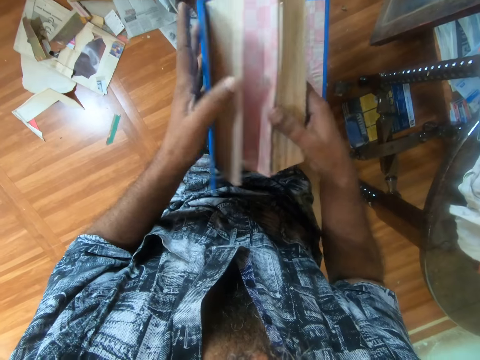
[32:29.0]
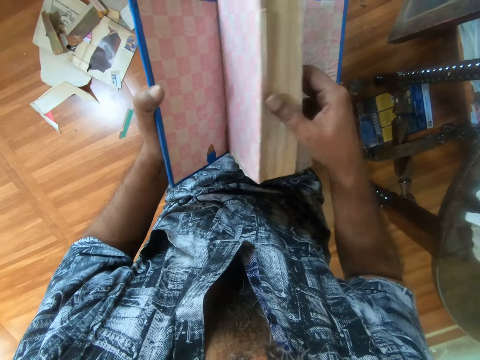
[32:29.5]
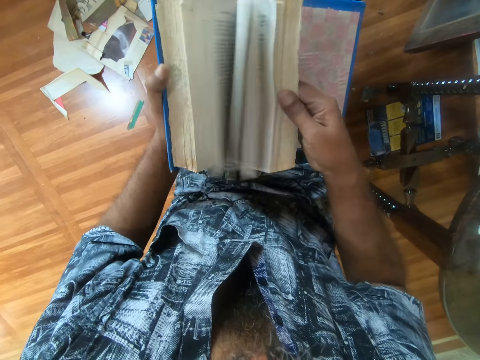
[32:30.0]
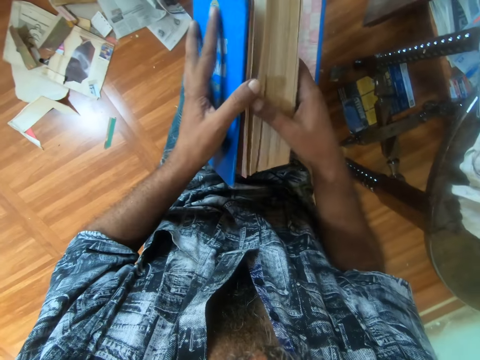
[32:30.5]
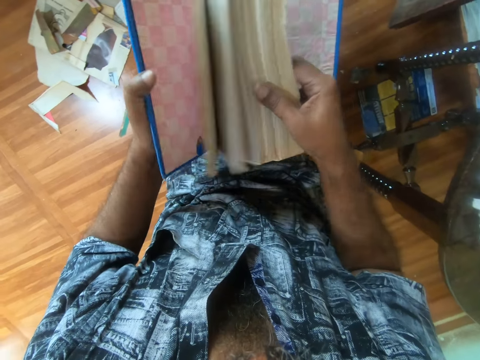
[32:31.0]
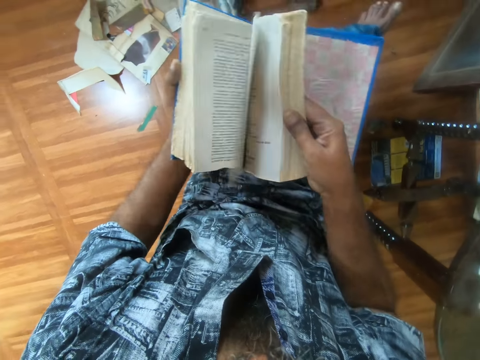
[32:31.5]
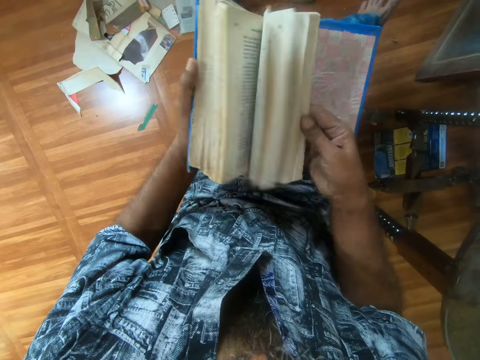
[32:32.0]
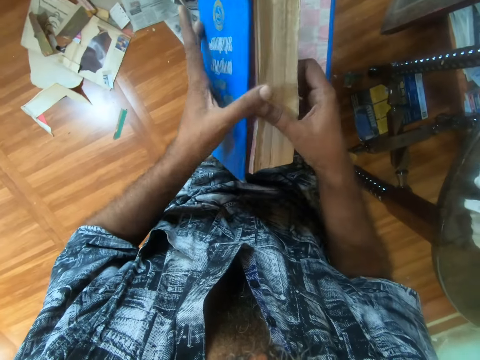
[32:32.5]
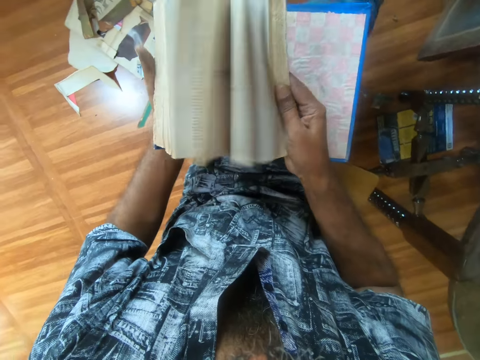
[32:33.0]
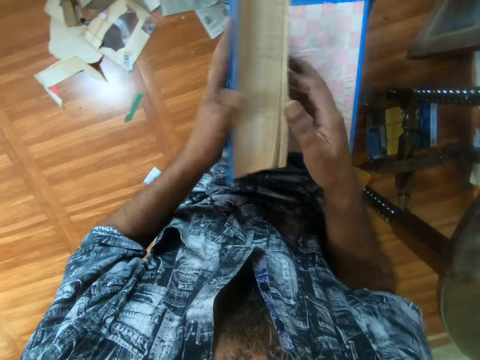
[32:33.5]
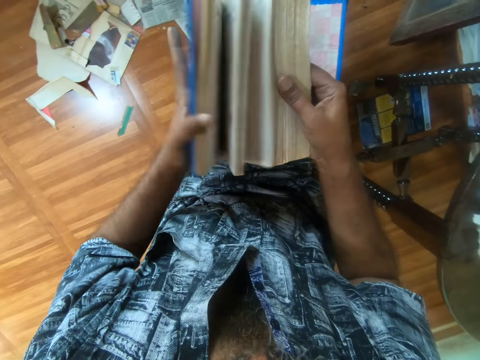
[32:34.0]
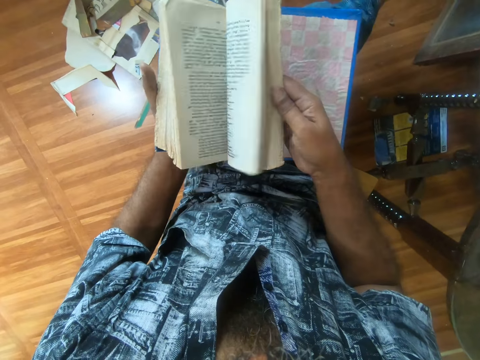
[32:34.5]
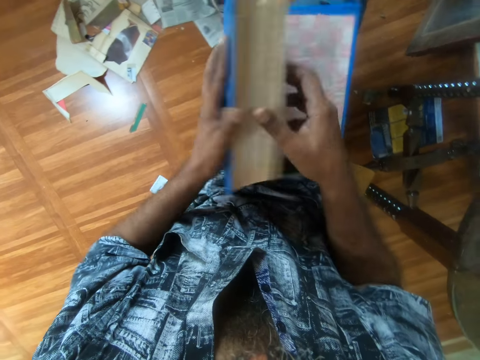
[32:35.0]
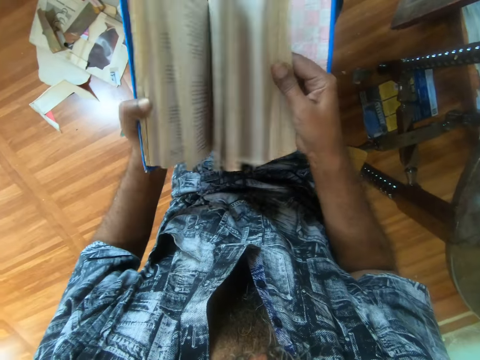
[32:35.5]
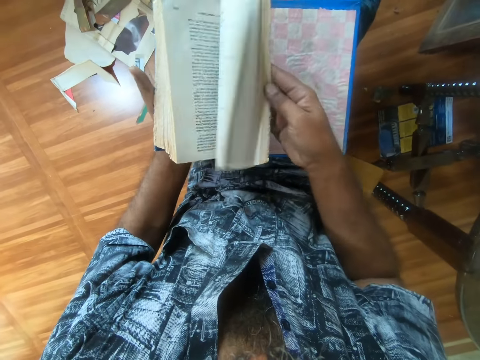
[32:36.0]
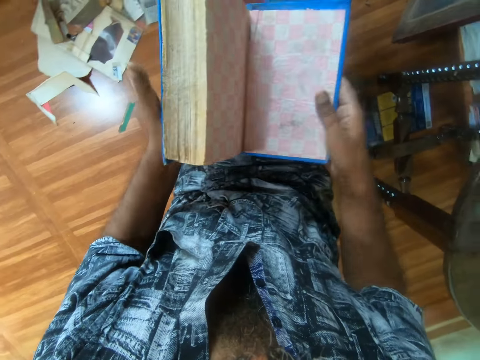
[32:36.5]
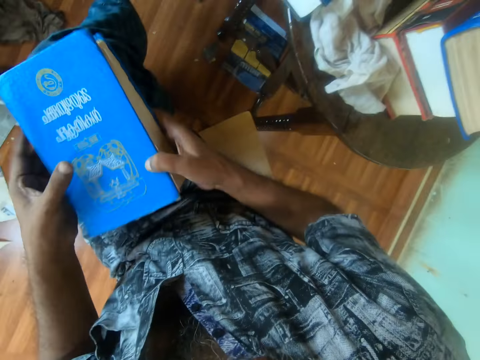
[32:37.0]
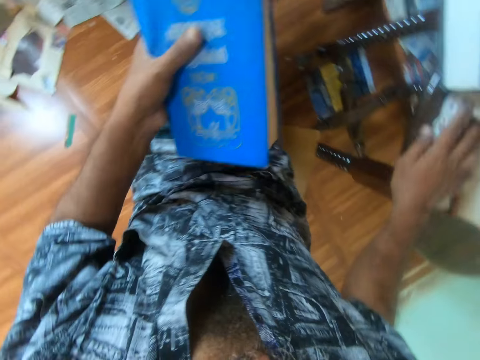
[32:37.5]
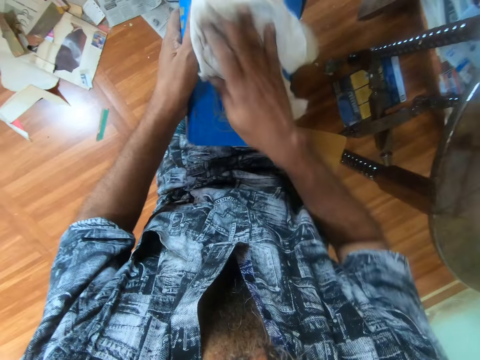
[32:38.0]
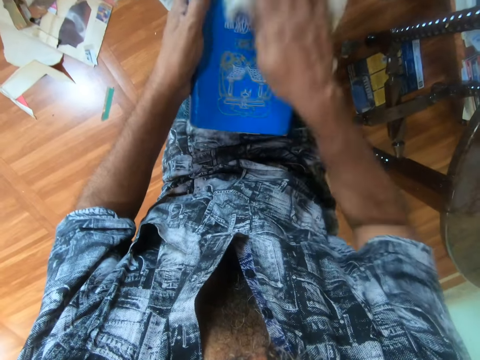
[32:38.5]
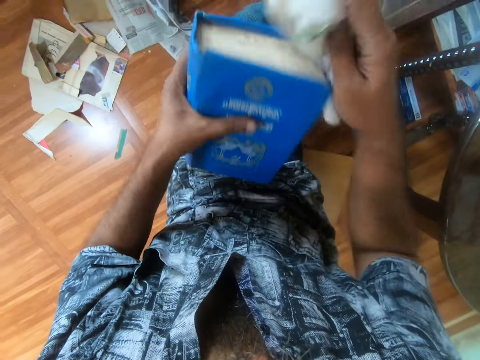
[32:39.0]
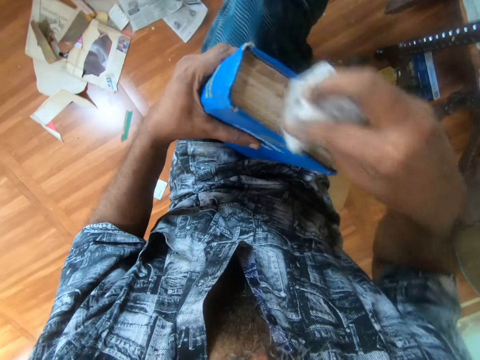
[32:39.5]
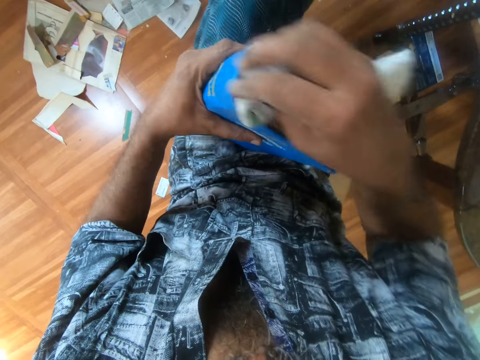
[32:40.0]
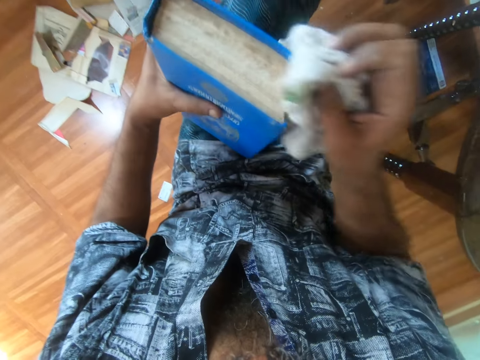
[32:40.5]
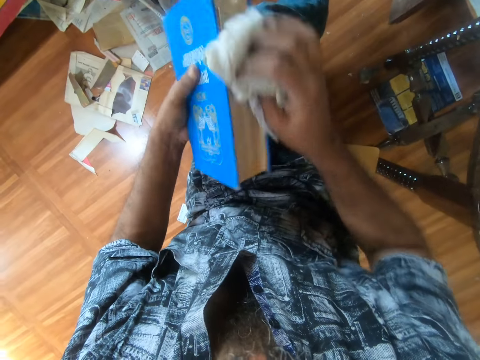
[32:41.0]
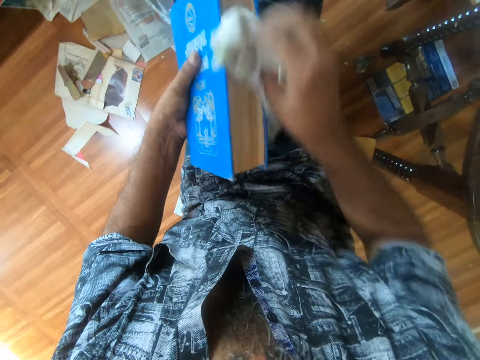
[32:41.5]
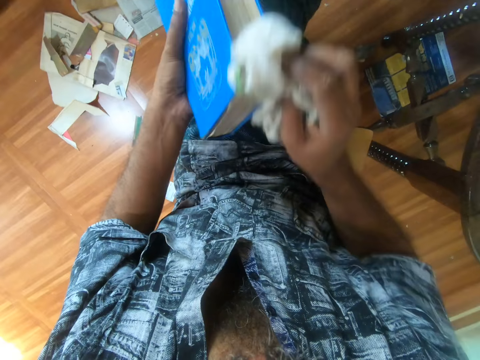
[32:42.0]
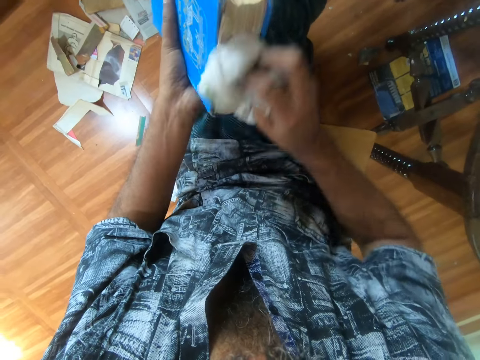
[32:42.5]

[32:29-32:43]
The camera wearer opens the book with the right hand. They spread up the book pages with both hands. They open the book. They close the book. They pick up the cloth with the right hand. They wipe the book with the cloth.

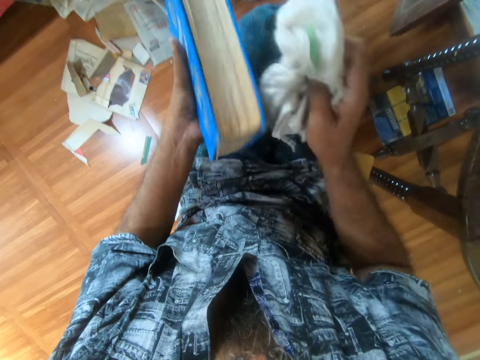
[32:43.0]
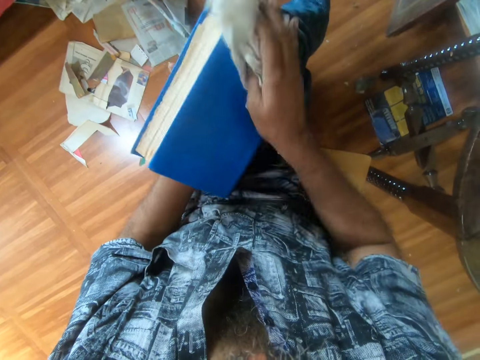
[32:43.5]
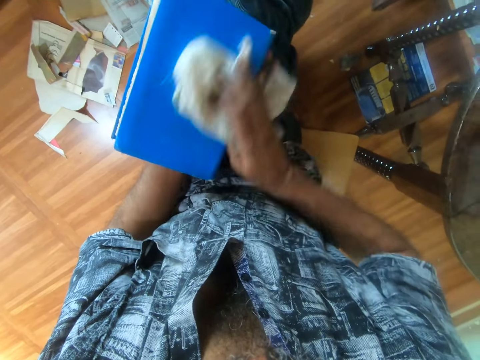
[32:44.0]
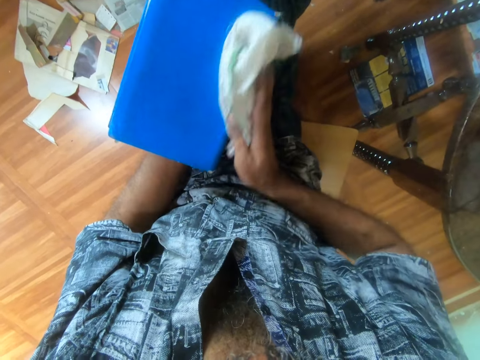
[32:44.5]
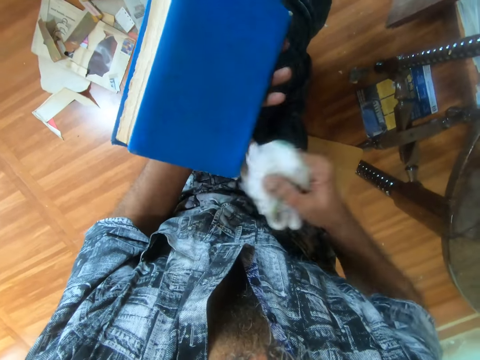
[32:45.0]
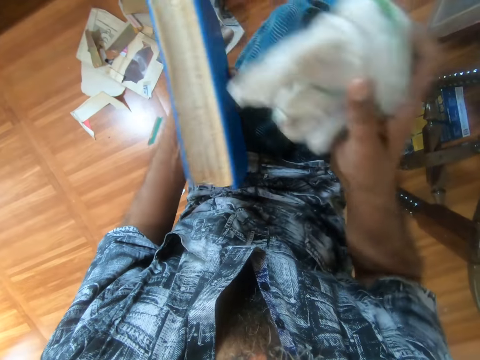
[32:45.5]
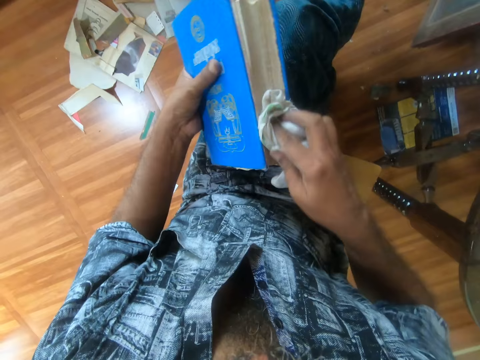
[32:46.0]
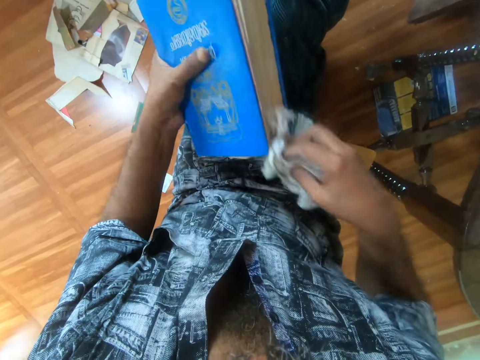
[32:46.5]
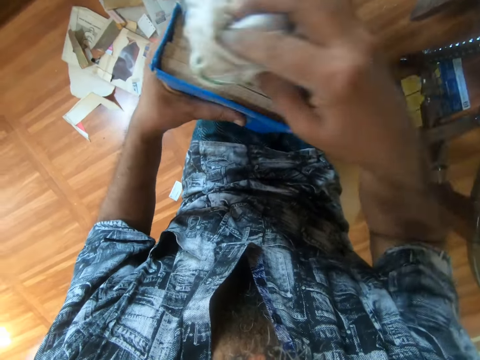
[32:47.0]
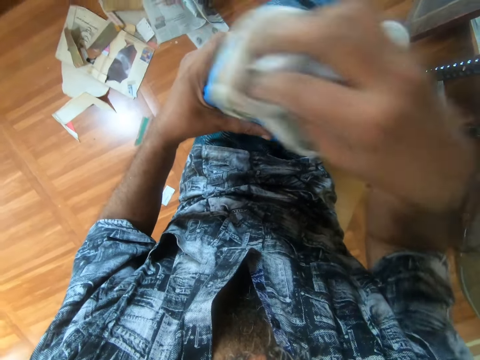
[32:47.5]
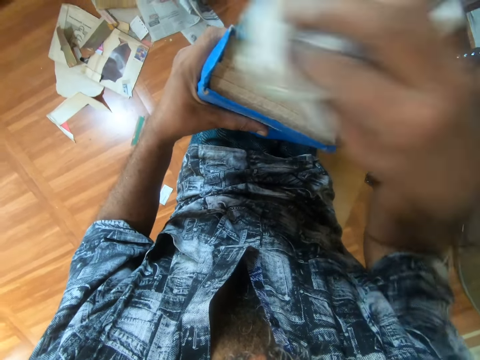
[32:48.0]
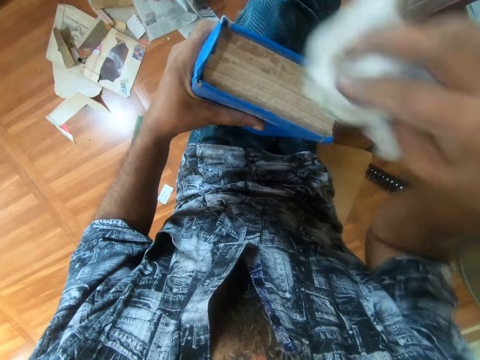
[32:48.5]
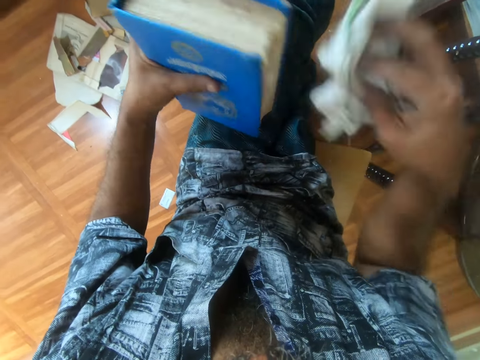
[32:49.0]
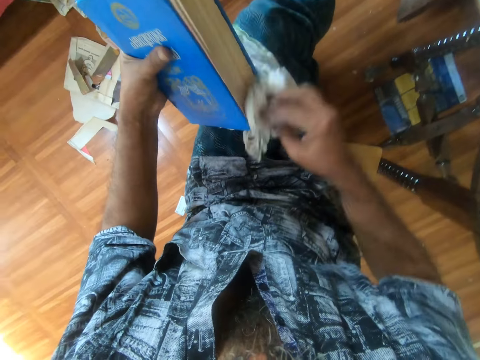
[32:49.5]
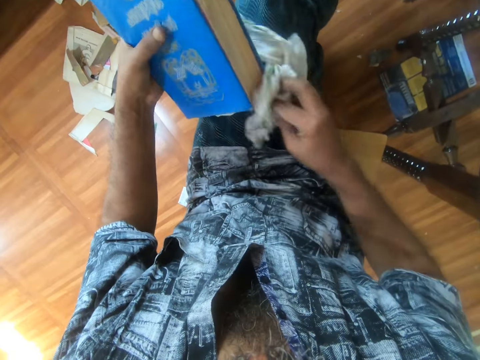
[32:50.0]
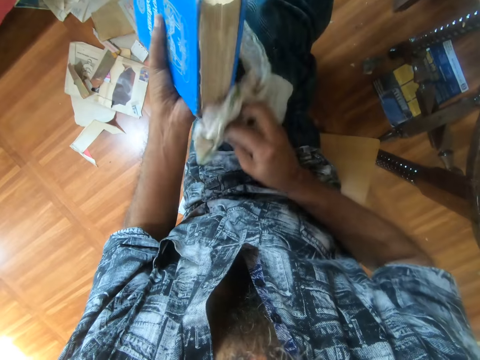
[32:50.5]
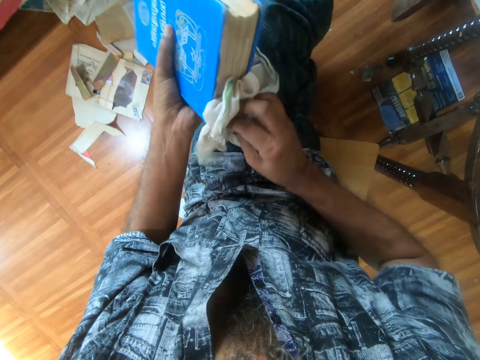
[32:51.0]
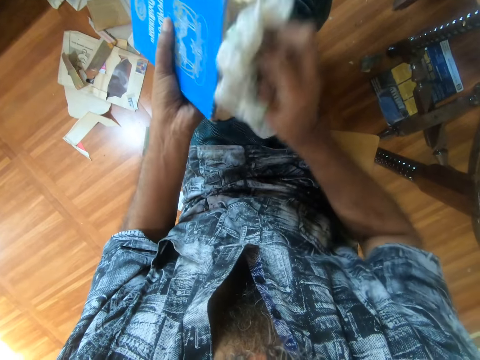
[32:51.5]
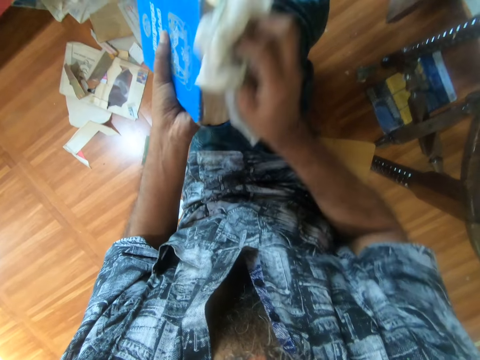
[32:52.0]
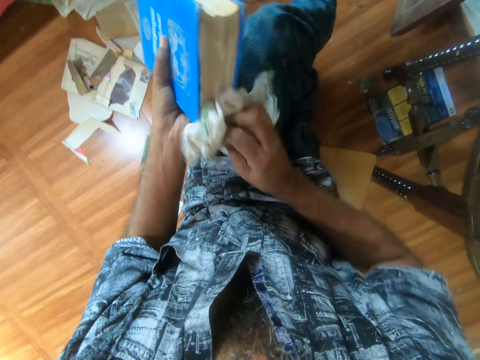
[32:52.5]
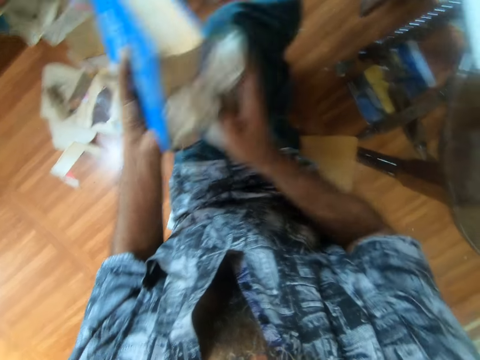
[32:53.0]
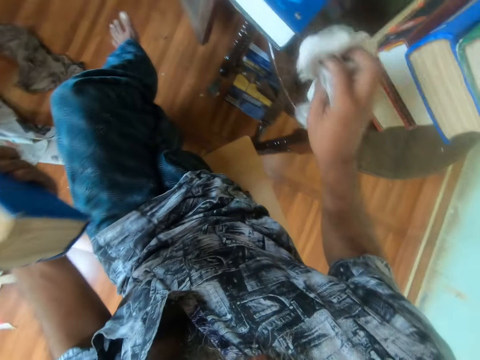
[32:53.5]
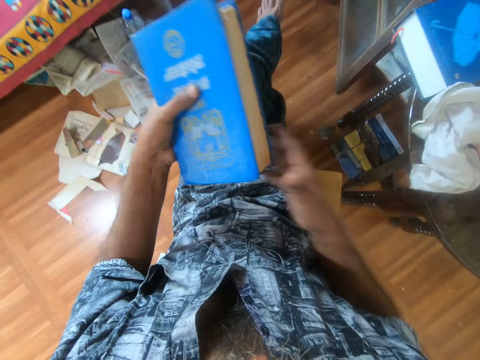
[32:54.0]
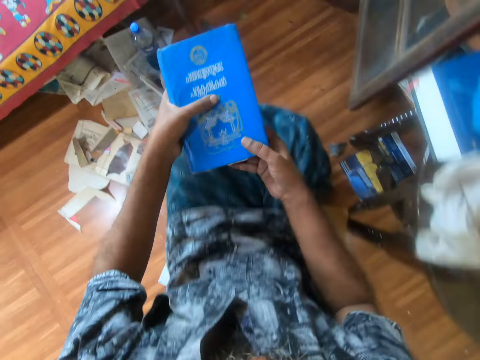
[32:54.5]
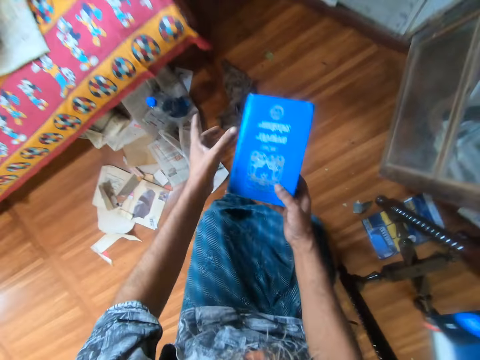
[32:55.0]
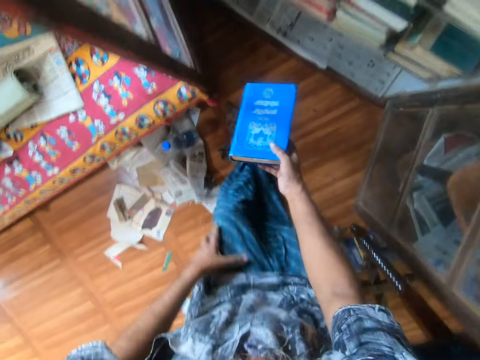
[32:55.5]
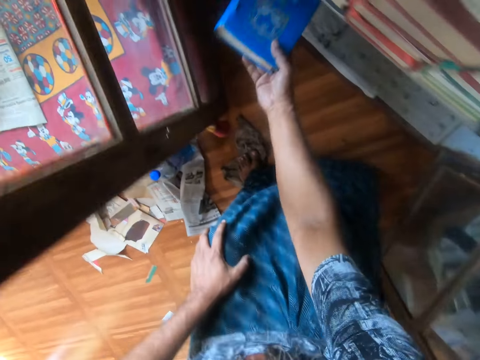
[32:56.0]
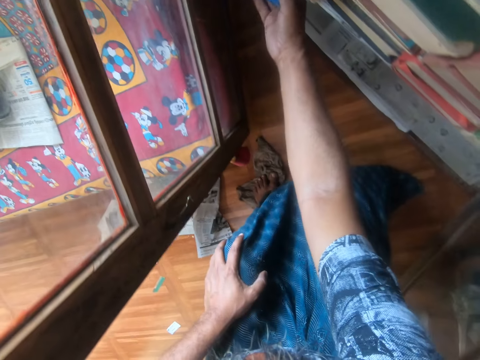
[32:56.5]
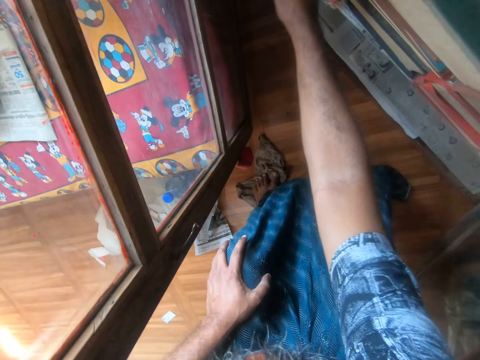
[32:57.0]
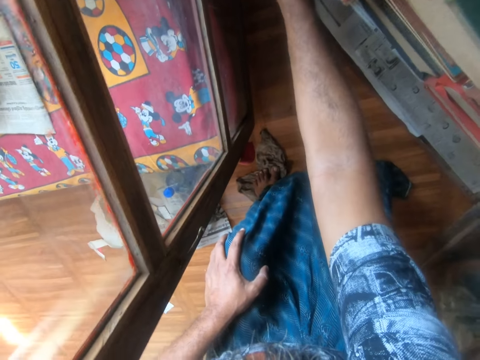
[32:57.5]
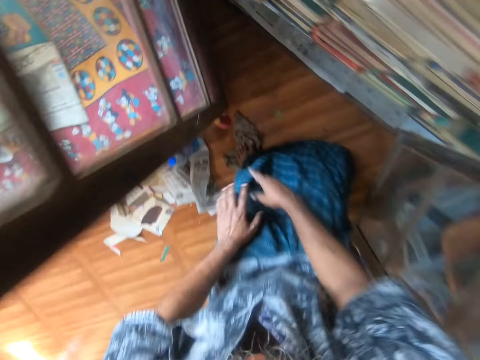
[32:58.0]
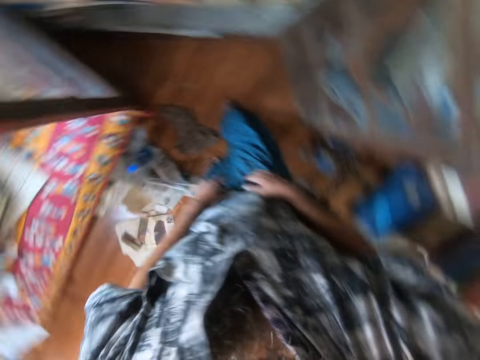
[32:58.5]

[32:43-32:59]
The camera wearer holds the cloth with the right hand. They wipe the book with the cloth. They place the cloth on the table. They hold the book with both hands. They stand up and walk ahead. They place the book on a shelf.
